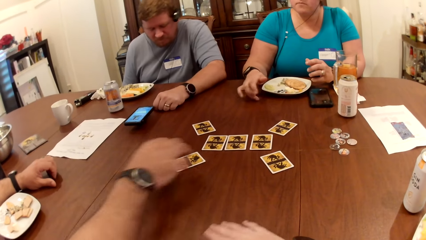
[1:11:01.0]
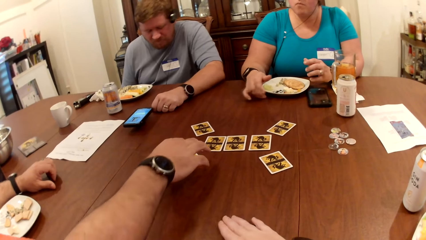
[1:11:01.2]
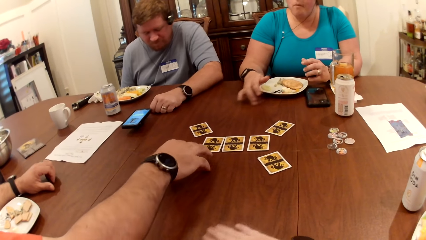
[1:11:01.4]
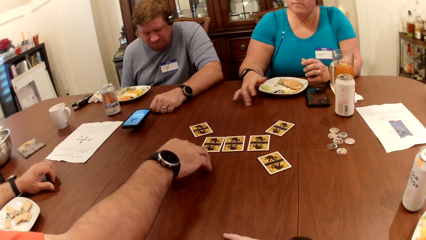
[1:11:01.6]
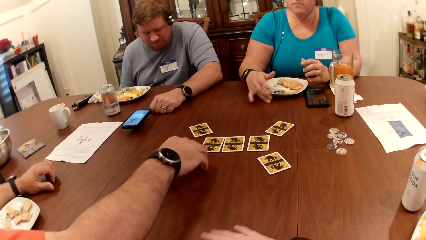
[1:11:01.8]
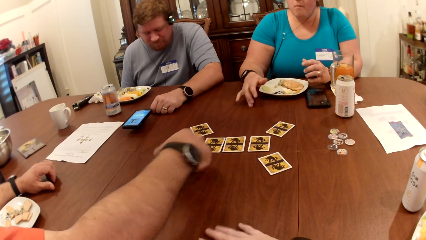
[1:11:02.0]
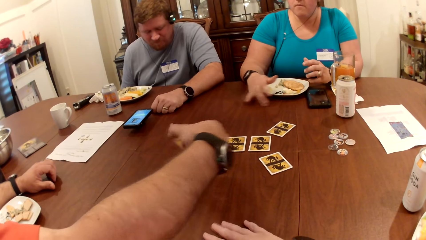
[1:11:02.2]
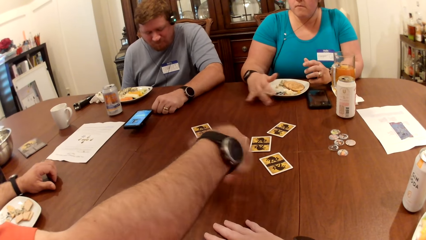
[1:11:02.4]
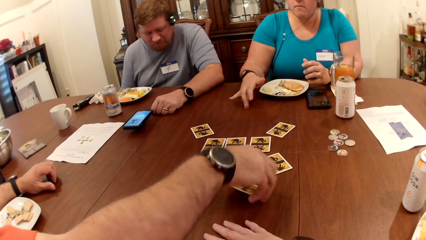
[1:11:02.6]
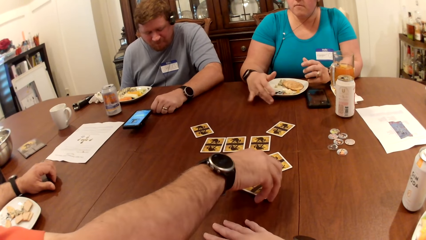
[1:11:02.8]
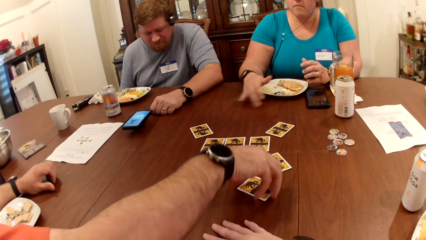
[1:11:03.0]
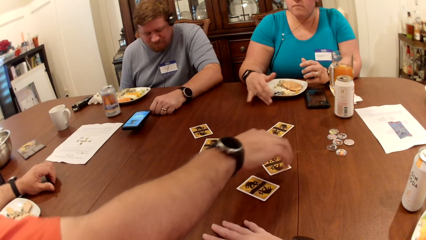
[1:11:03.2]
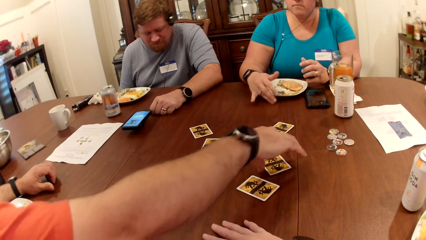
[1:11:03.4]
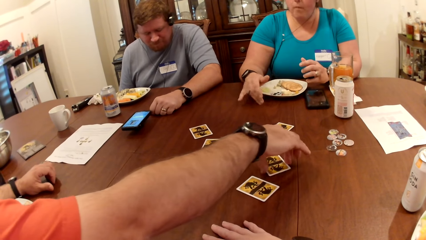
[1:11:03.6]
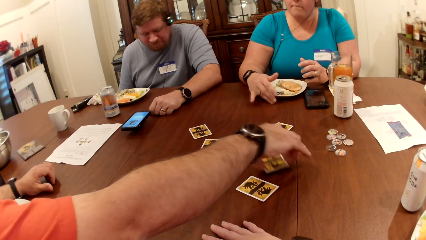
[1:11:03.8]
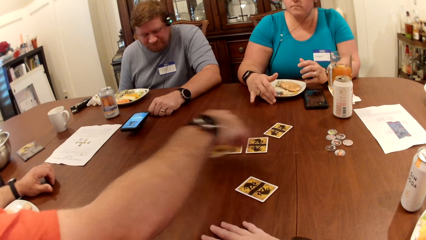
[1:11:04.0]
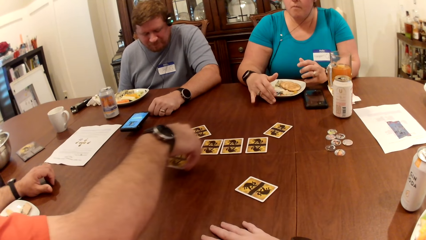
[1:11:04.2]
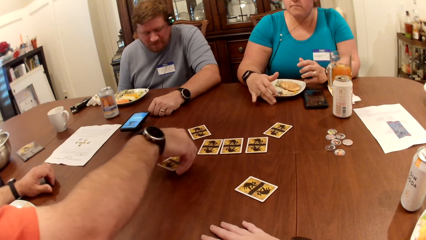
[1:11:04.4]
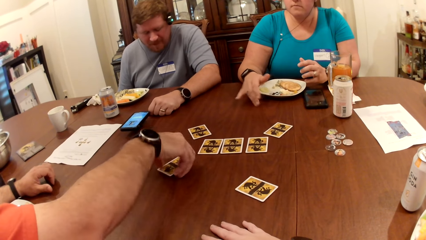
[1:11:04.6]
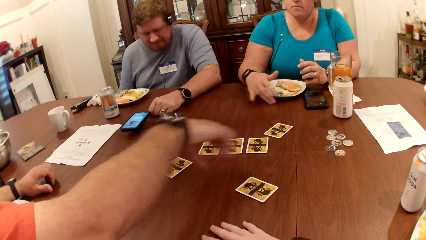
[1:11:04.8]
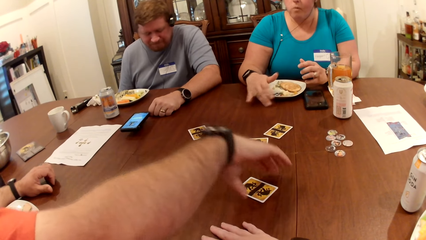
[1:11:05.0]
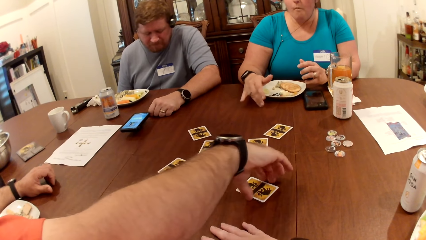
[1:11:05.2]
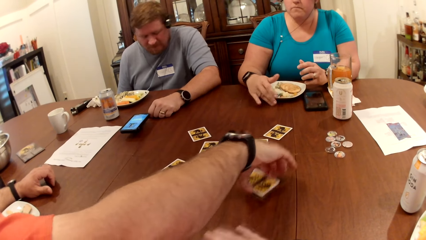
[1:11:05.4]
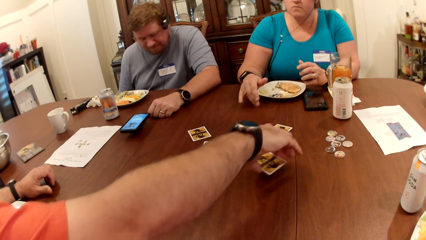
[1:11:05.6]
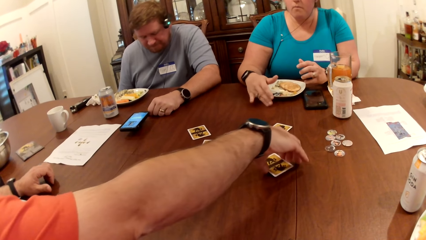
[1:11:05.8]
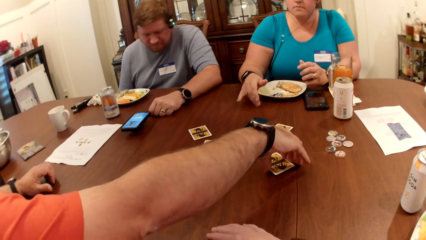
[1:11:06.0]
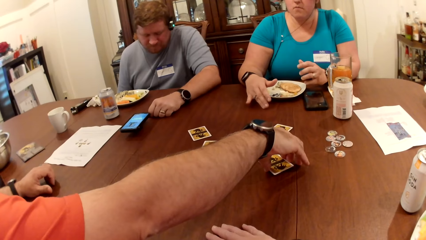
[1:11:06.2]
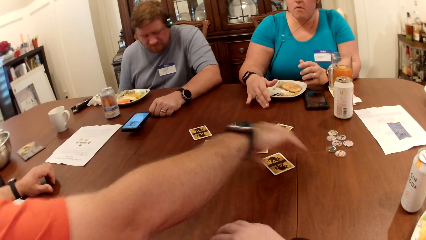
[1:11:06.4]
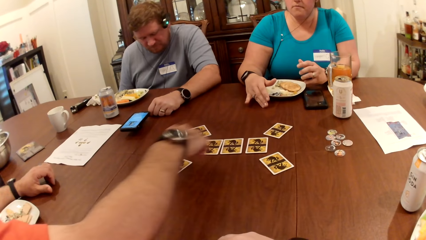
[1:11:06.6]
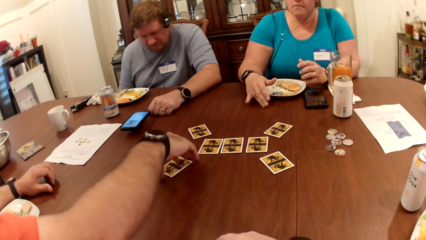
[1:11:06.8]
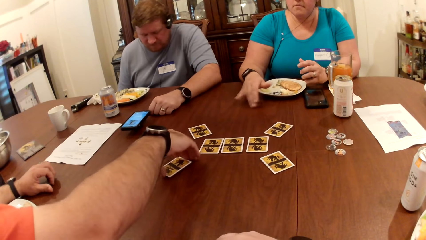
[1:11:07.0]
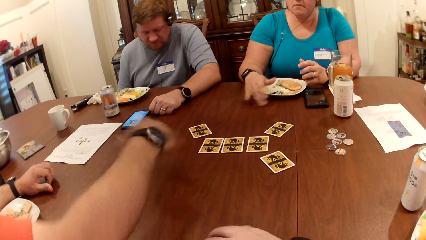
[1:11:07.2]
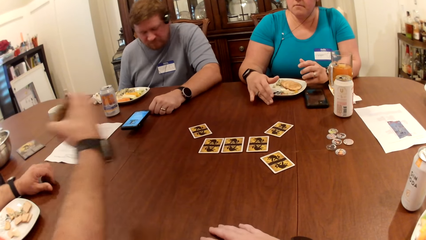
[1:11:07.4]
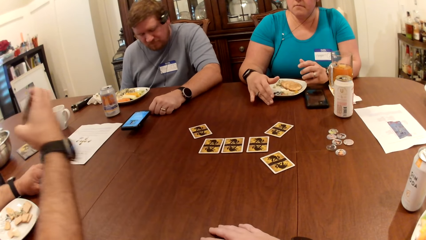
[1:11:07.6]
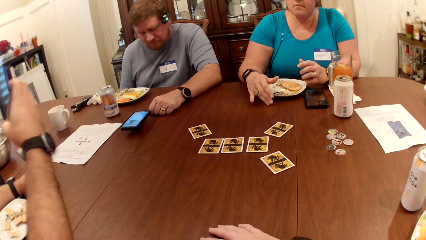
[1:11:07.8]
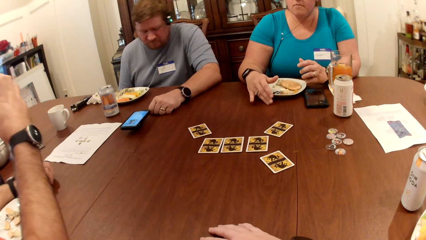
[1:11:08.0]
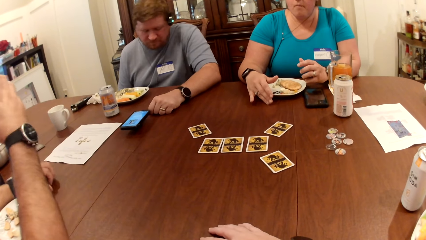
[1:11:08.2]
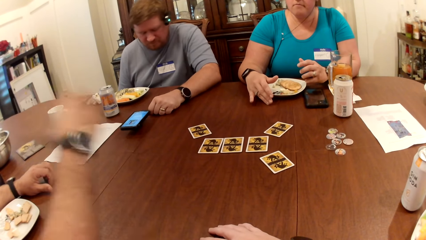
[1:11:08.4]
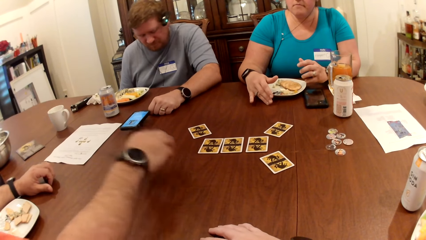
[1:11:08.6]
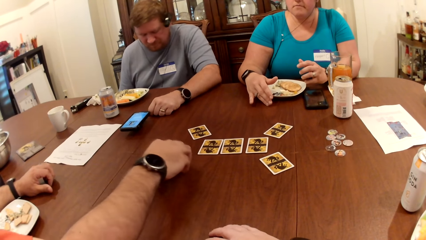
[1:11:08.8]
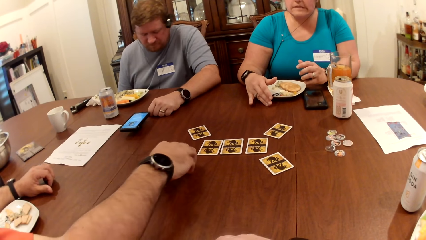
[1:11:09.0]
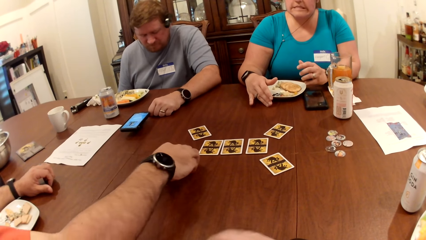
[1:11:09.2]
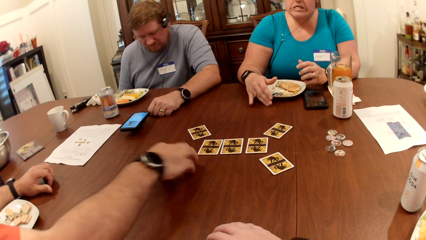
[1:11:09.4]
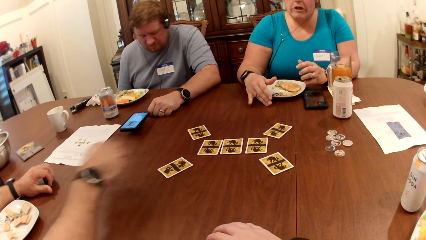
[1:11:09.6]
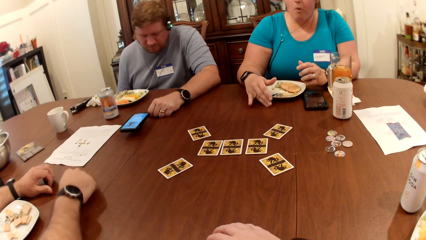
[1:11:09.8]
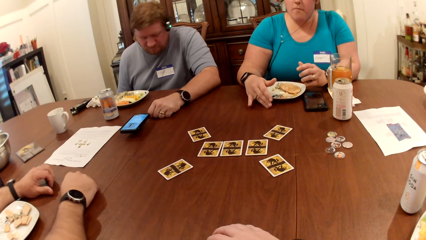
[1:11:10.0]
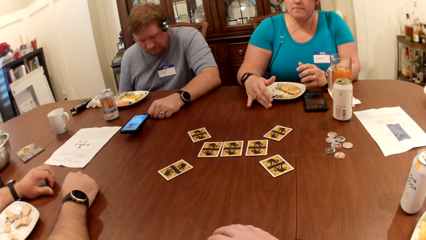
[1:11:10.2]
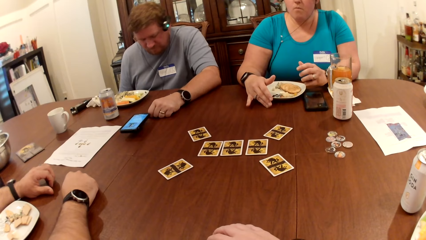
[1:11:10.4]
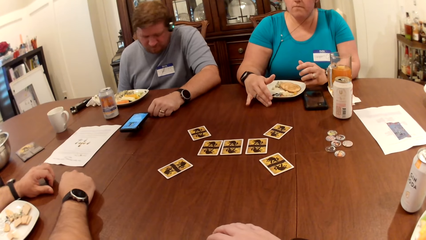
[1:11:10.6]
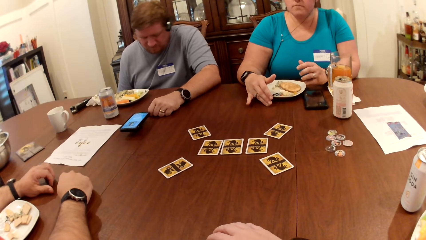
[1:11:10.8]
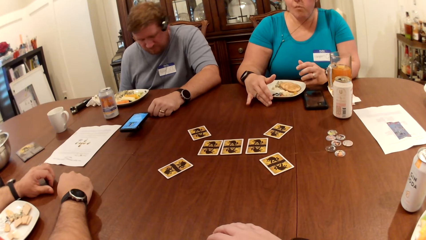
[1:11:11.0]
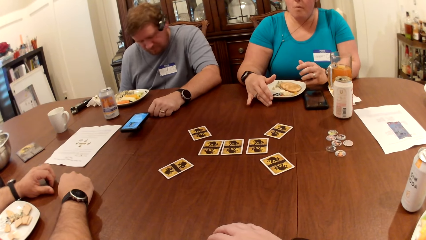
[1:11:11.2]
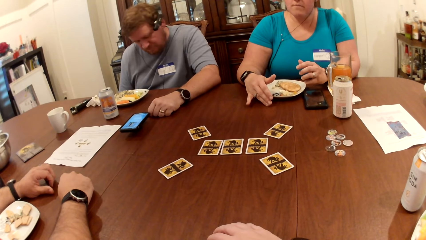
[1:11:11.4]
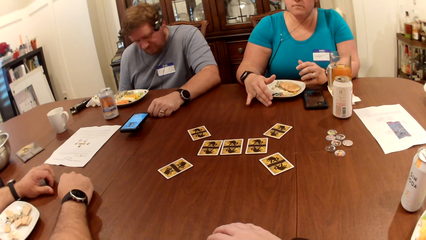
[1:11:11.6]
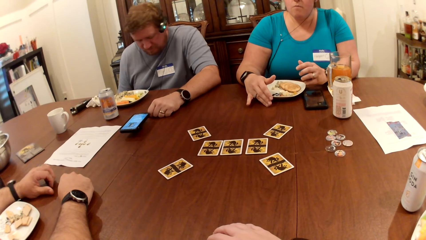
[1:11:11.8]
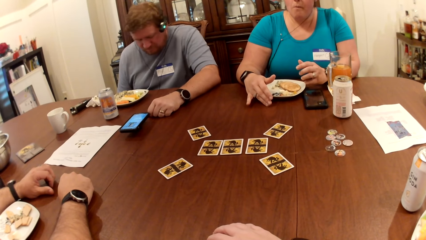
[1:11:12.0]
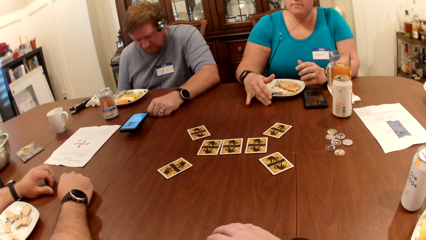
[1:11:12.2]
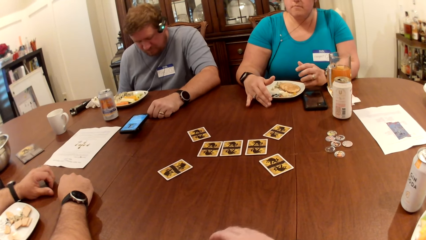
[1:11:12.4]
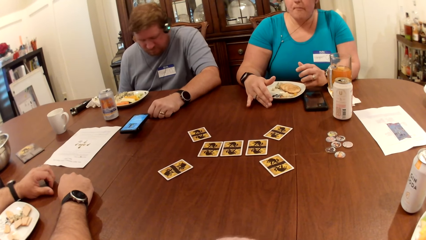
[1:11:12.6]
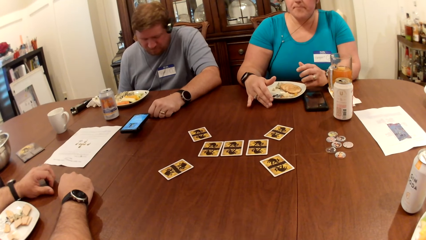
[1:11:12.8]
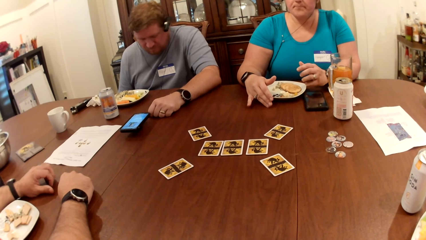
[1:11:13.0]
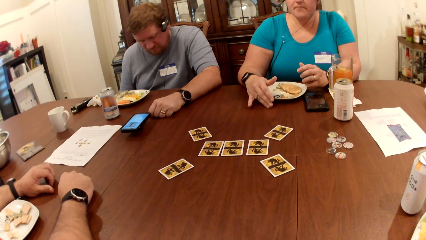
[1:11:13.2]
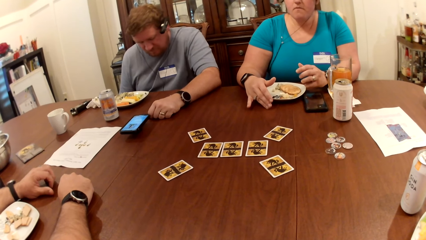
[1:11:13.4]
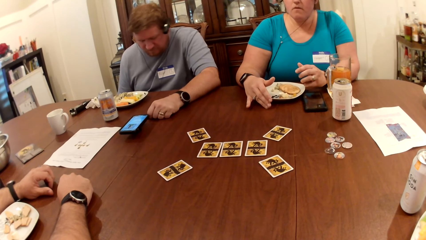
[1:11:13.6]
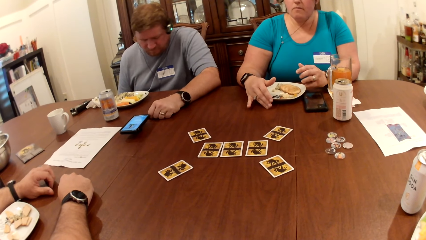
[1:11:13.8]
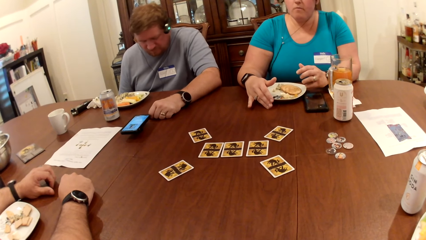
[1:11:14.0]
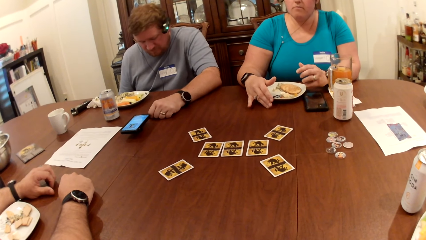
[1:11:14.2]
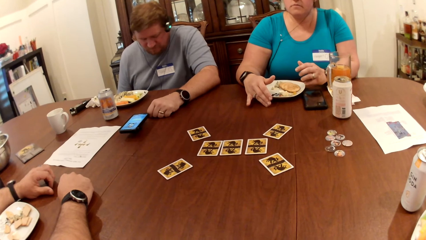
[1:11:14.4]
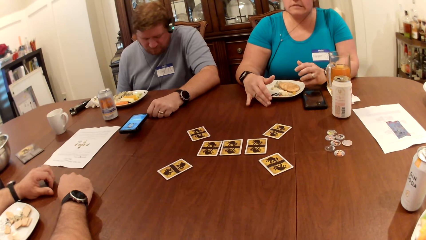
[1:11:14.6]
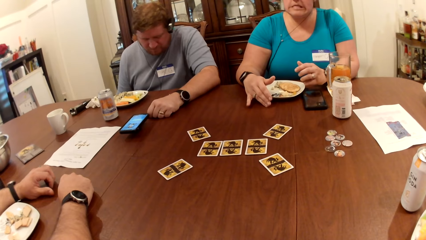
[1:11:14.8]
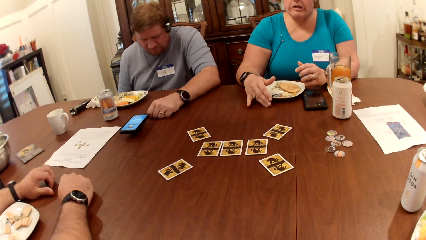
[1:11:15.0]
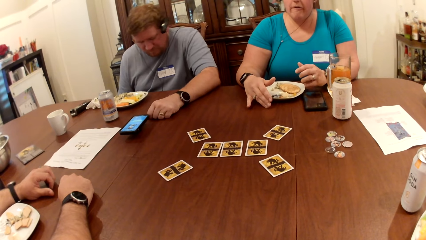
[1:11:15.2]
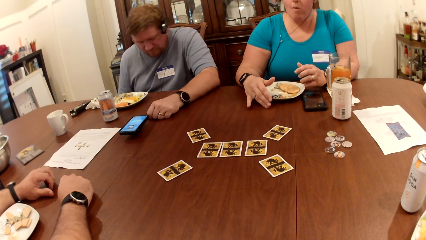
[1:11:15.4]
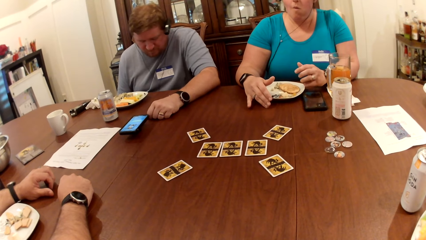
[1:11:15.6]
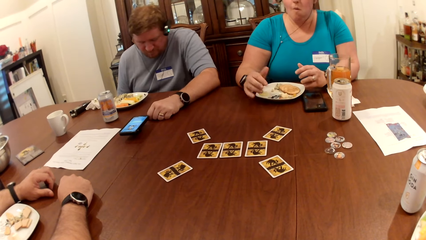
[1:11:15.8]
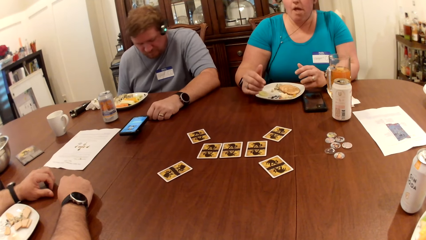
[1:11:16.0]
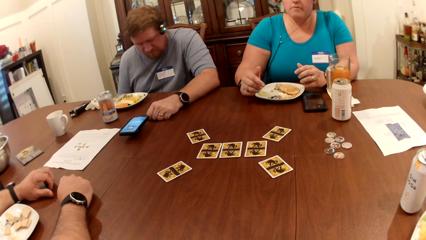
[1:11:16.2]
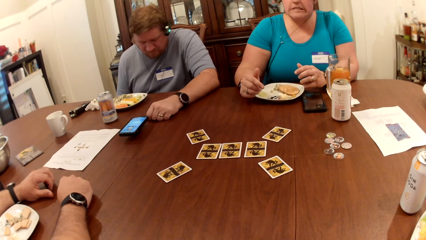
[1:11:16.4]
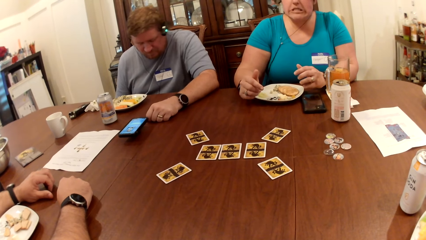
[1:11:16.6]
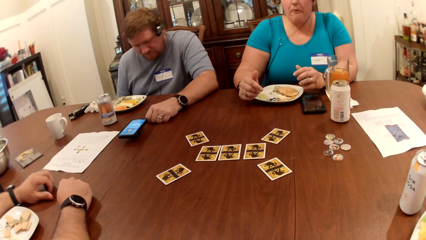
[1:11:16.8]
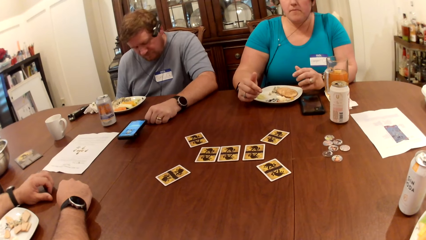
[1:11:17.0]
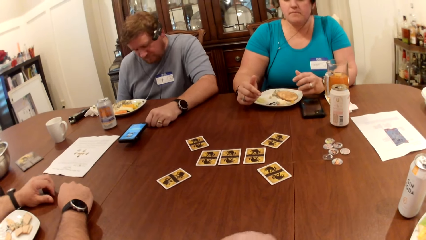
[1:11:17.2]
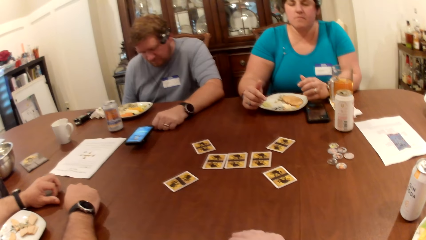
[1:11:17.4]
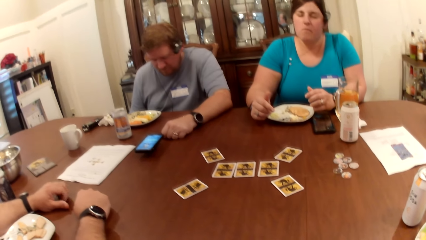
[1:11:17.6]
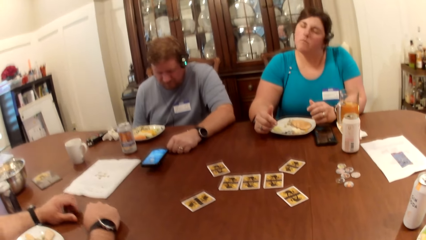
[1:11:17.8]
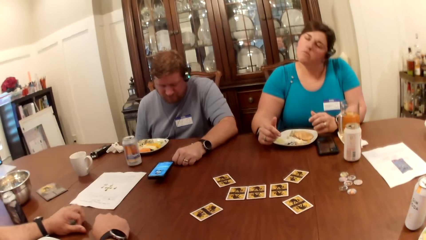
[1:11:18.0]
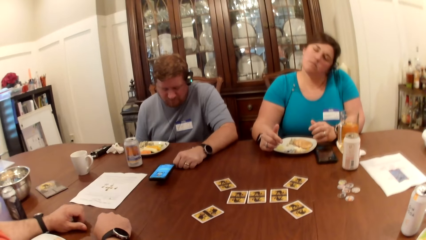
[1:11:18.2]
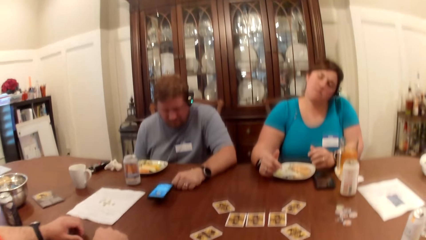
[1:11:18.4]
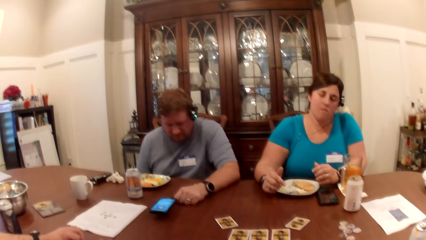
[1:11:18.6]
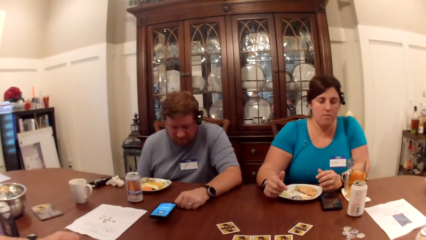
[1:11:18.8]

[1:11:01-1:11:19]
A man picks a card from the table with his right hand. The man places the card in his right hand on the table. The man picks a card from the table with his right hand. The man places the card in his right hand on the table. The man picks a card from the table with his right hand. The man arranges the play card on the table. The man places the card in his right hand on the table. The man picks a card from the table with his right hand. The man places the card in his right hand on the table. Another man nods his head.
